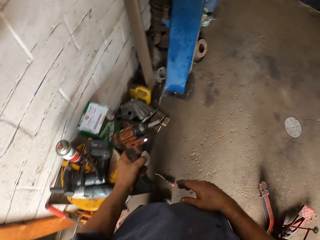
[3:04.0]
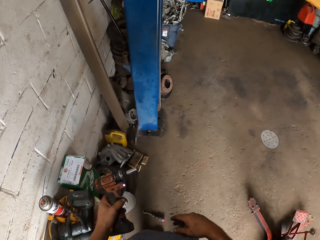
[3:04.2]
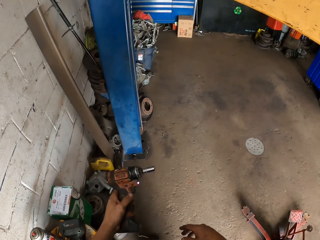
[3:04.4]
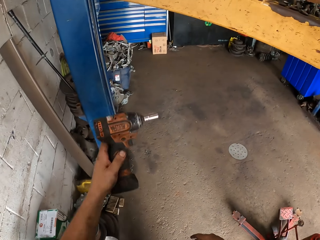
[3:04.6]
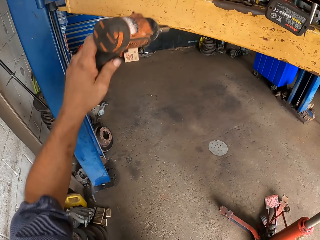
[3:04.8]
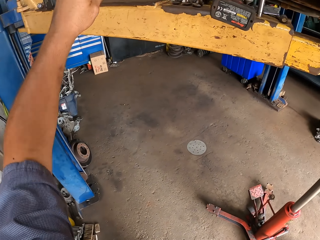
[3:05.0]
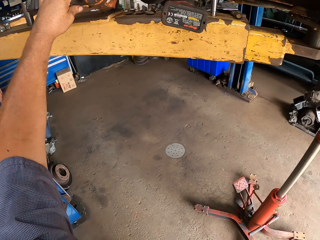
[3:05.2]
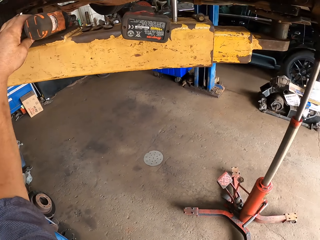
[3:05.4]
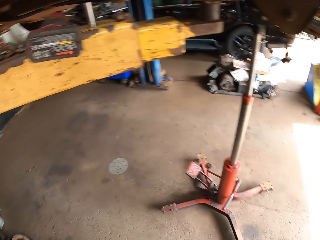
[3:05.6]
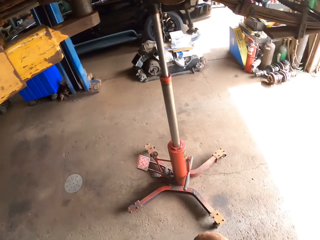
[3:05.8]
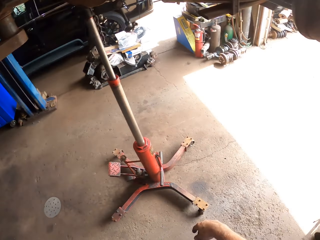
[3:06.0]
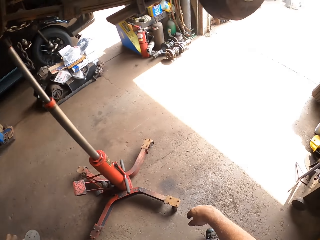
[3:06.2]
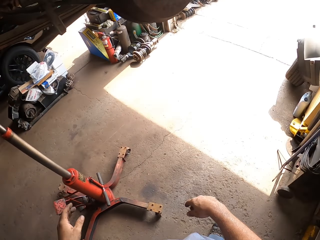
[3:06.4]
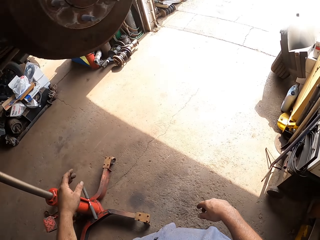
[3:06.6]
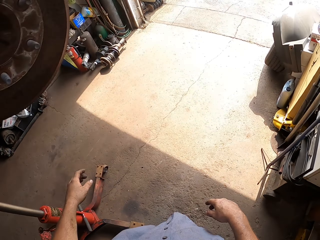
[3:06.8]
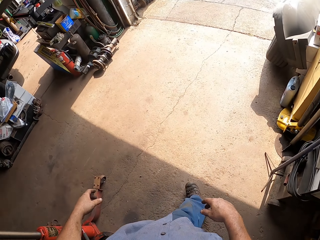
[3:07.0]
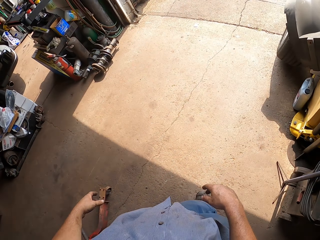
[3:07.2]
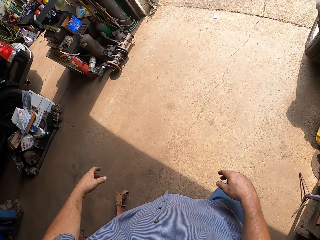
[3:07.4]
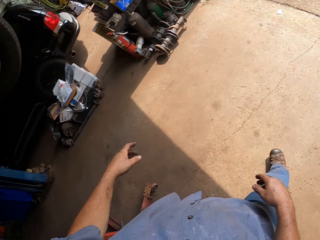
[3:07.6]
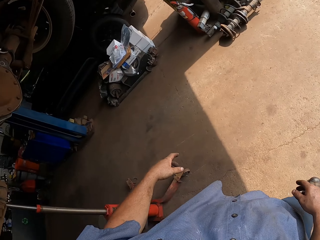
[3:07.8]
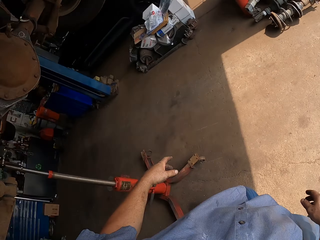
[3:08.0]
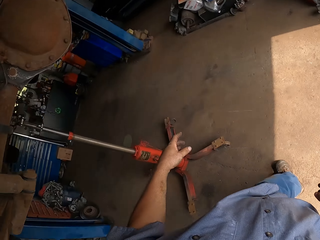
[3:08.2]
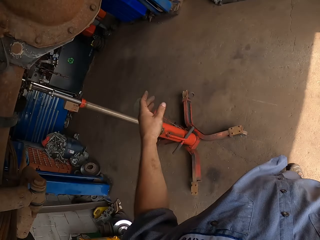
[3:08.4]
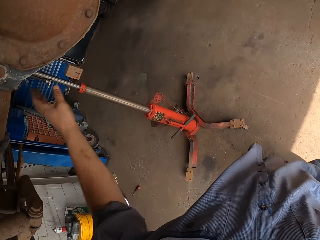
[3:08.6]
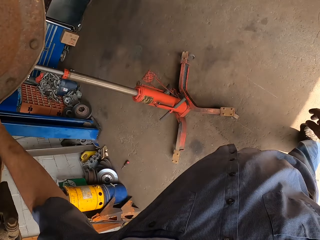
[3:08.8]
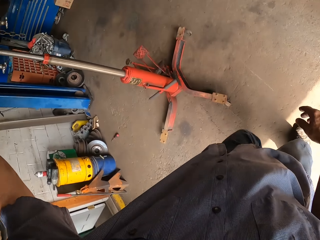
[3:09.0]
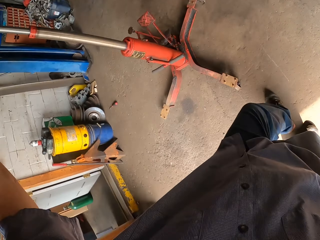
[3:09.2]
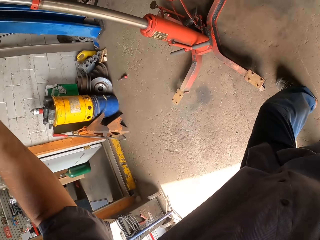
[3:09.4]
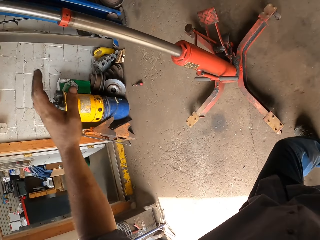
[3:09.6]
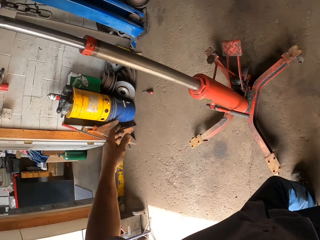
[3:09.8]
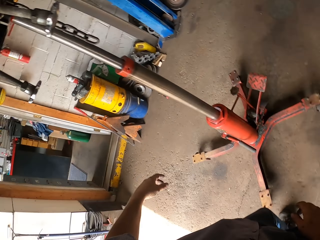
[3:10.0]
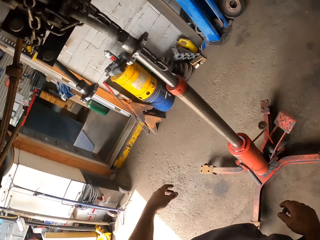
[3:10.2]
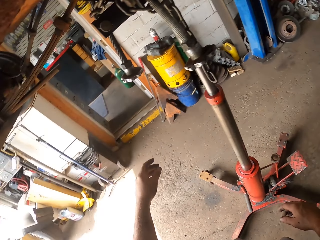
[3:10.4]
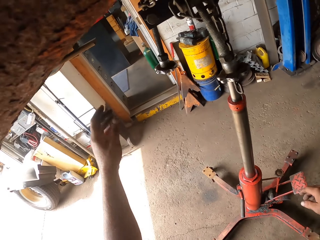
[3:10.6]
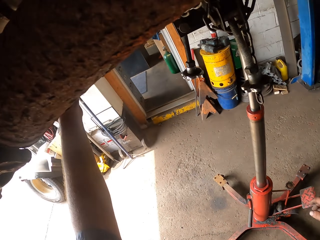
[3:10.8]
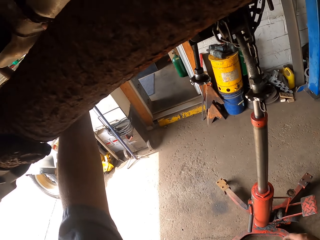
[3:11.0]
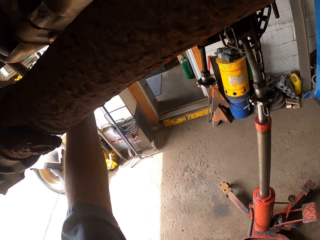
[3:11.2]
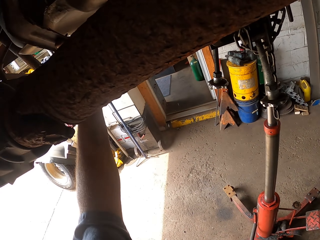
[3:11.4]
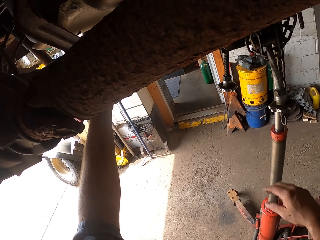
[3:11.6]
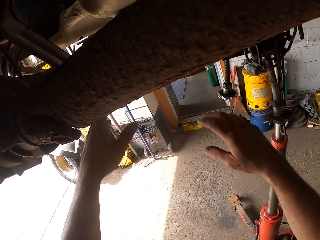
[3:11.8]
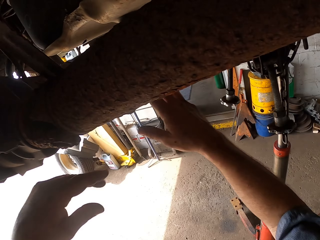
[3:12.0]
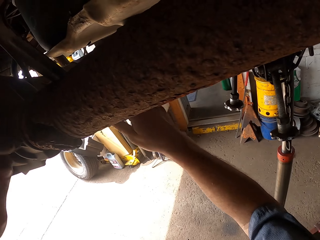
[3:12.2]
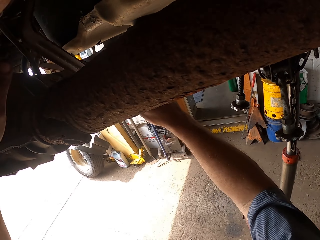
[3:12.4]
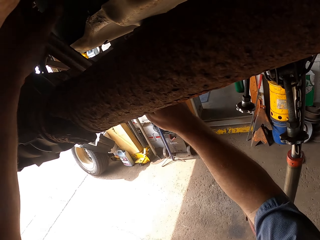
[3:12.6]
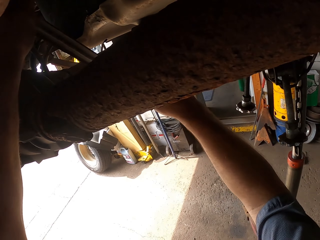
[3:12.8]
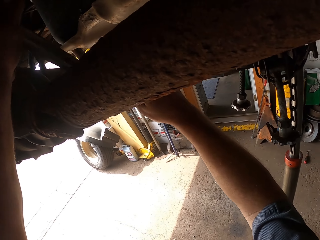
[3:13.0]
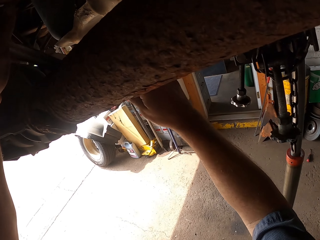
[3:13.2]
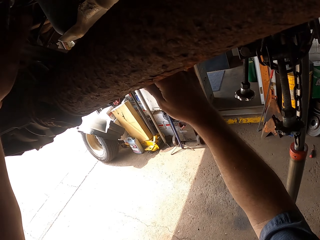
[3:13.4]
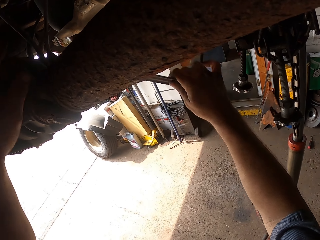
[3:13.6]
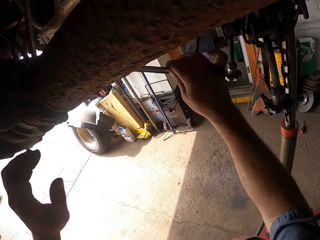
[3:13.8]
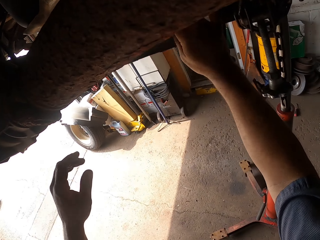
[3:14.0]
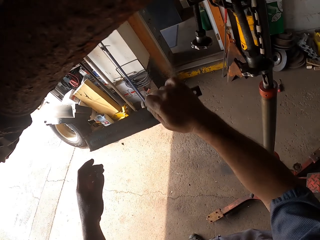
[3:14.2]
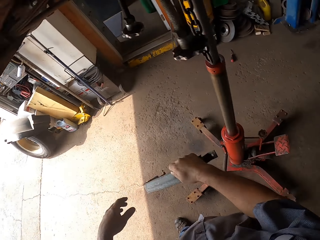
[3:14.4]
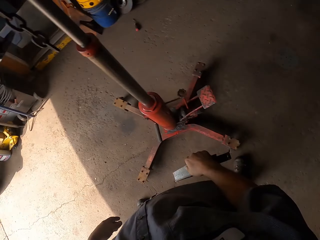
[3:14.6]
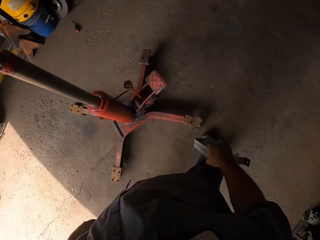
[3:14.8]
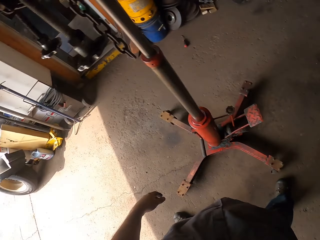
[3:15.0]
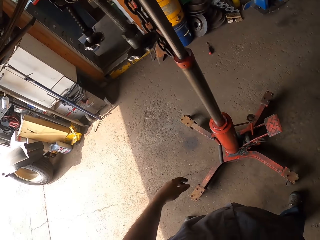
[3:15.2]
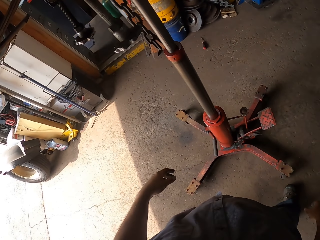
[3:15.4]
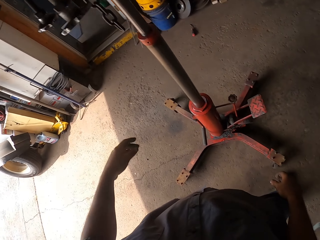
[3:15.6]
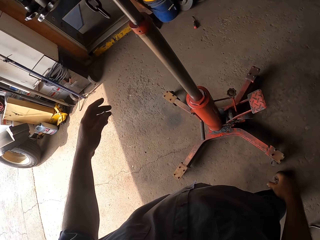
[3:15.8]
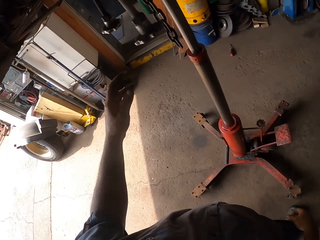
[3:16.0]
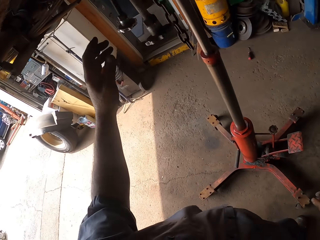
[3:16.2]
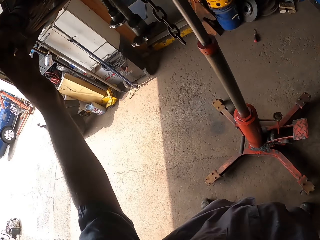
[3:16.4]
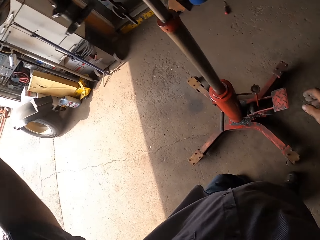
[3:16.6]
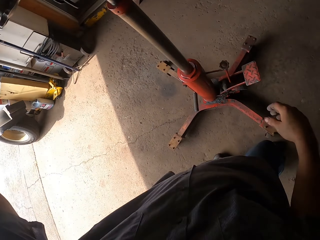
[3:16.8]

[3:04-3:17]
The camera wearer puts the electric screwdriver aside. They walk around. They touch the jack stand lift. They remove a metal from a car. They throw the metal.

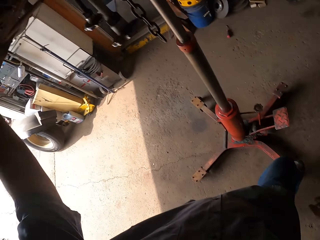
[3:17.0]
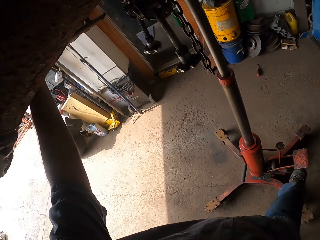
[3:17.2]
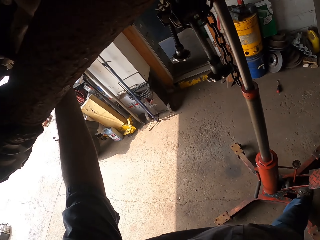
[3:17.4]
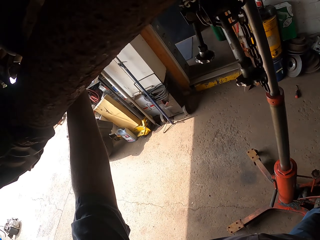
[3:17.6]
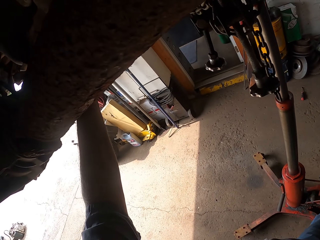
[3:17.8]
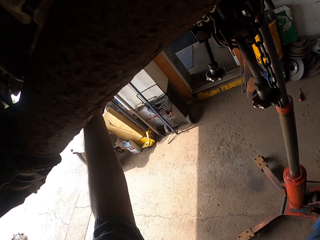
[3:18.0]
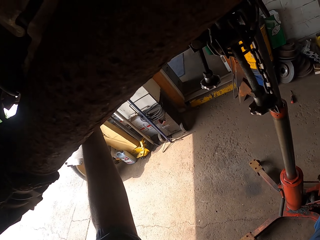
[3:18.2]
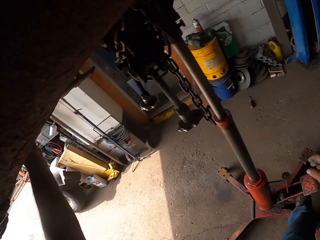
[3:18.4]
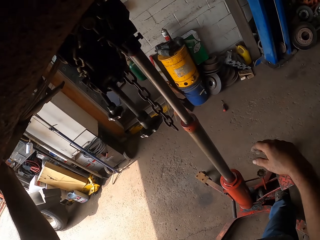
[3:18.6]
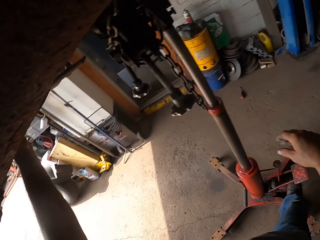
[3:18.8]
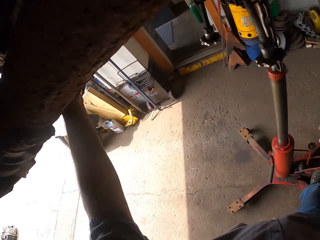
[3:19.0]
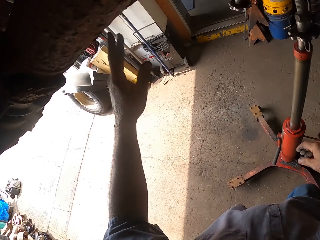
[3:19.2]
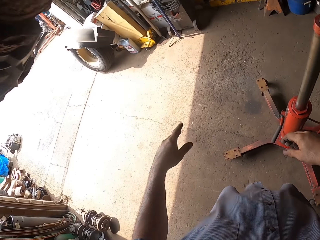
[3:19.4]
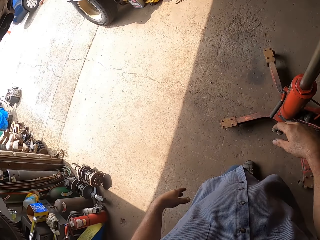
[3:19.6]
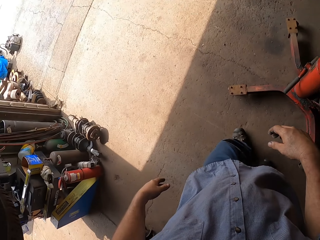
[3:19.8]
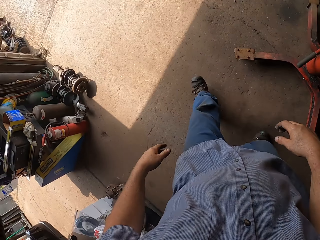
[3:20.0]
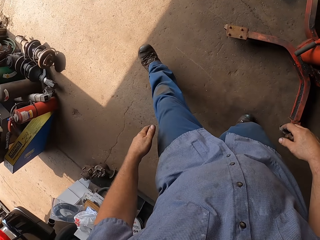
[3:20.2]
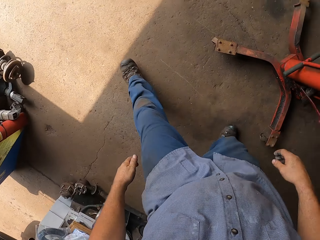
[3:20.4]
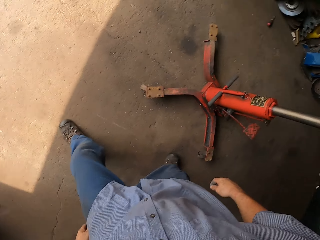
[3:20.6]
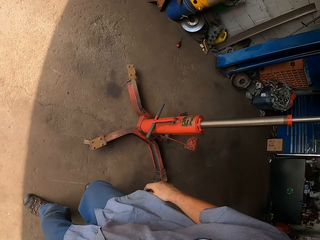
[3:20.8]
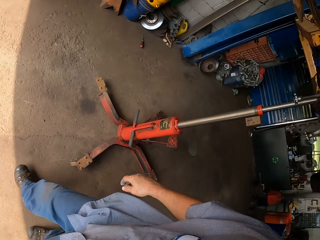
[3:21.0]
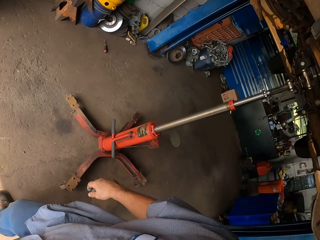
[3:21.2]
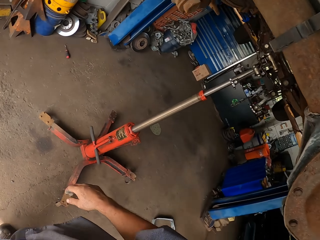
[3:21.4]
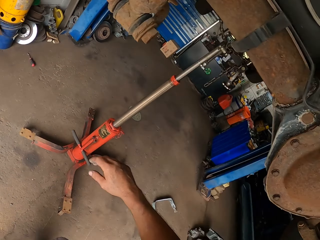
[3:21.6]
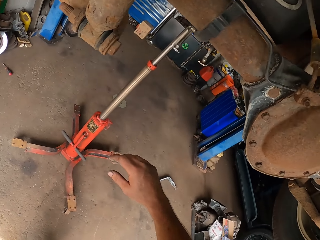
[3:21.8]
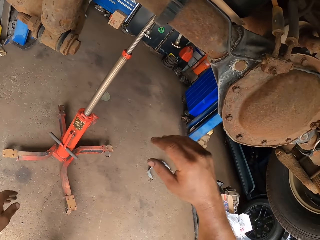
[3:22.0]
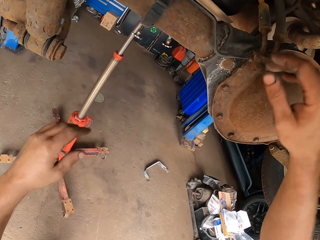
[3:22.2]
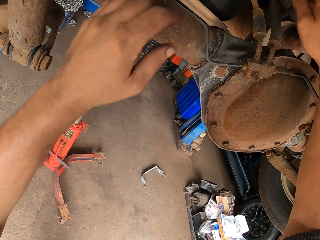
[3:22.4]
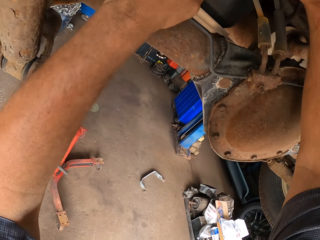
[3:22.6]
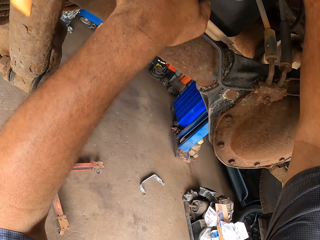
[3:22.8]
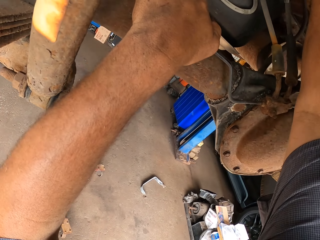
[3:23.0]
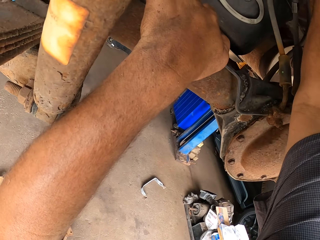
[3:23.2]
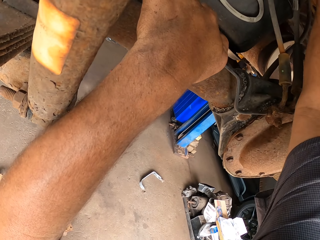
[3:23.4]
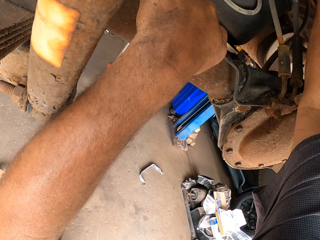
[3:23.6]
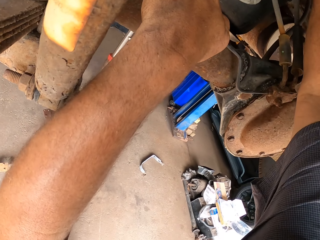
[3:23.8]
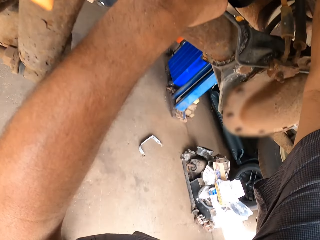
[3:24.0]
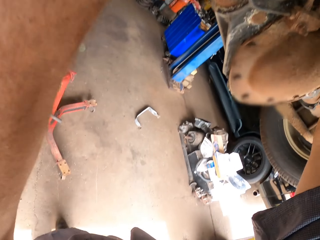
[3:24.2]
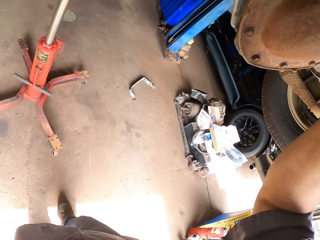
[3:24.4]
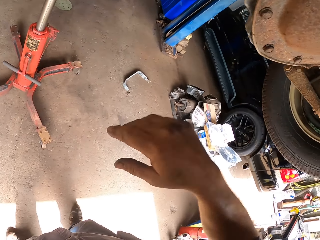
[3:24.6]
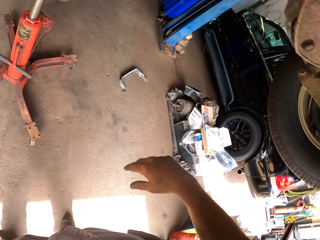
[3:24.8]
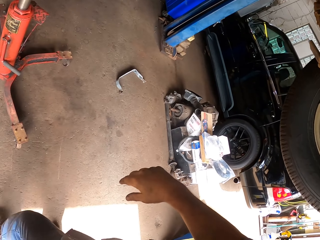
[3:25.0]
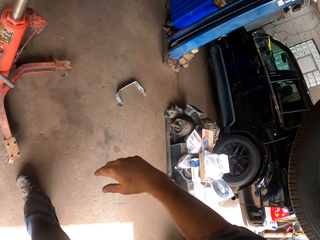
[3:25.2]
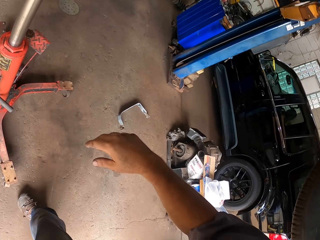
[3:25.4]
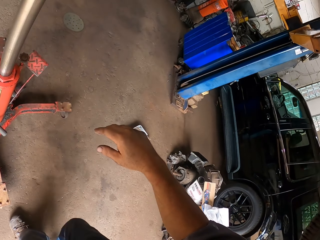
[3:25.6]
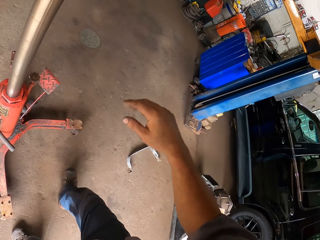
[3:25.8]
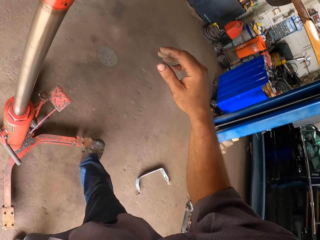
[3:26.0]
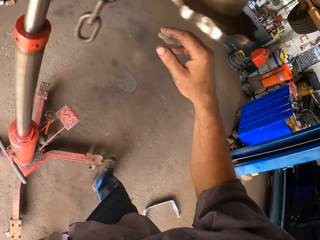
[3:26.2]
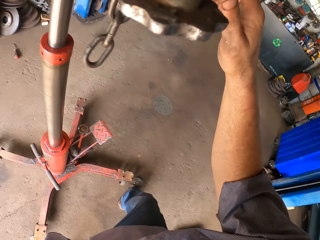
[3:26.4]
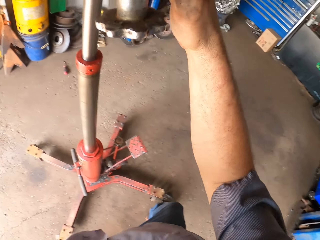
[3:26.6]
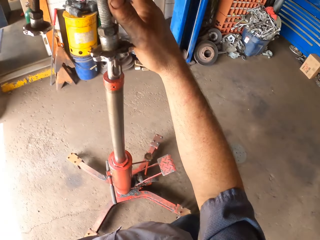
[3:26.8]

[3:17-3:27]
The camera wearer checks something. They touch the car. They walk around. They hit the car.
